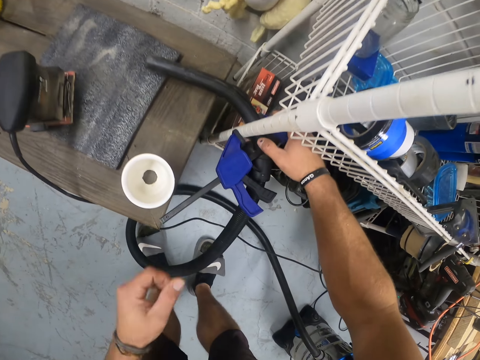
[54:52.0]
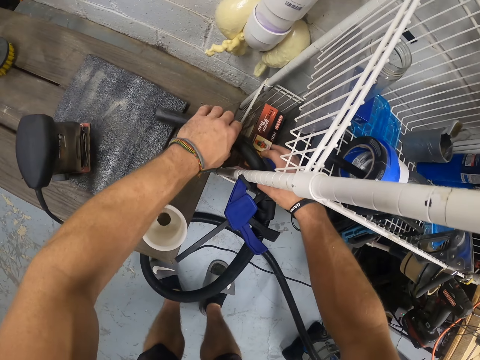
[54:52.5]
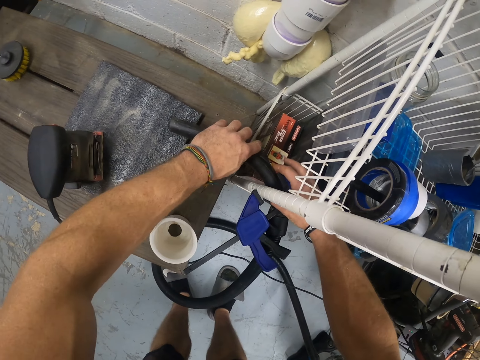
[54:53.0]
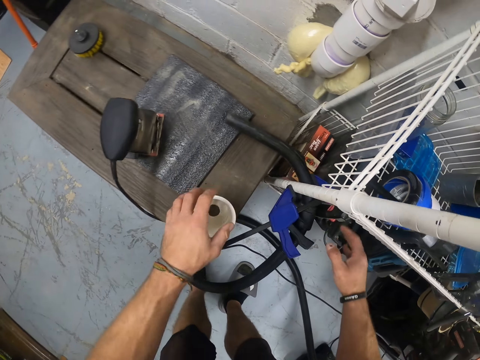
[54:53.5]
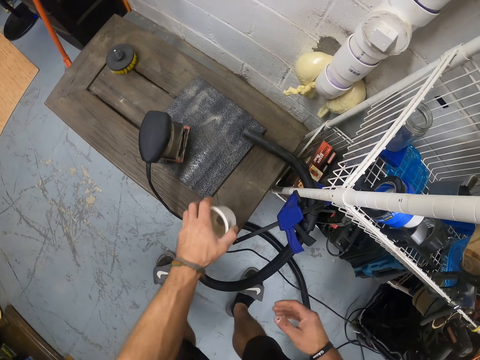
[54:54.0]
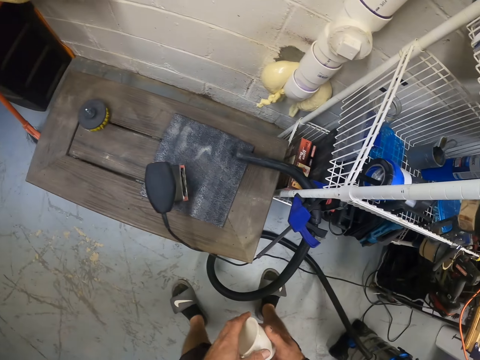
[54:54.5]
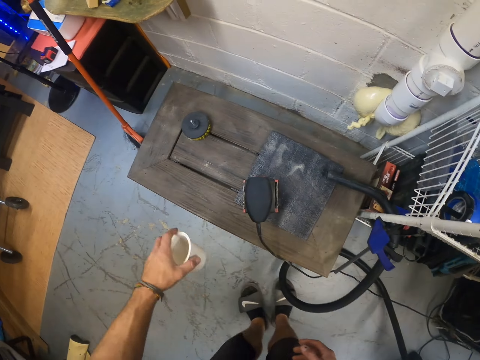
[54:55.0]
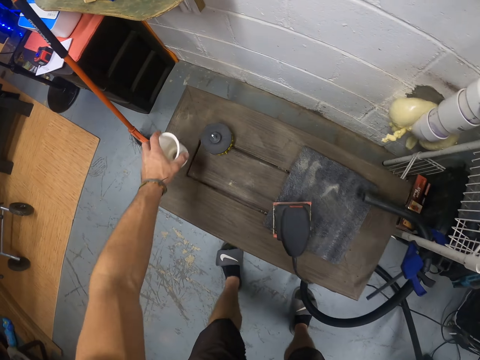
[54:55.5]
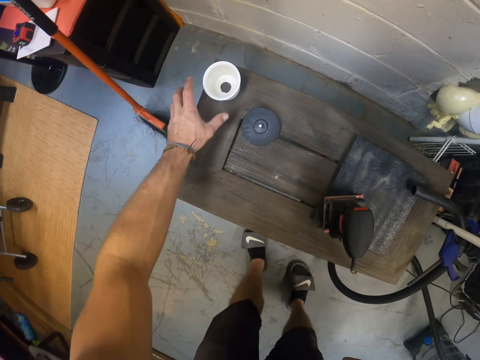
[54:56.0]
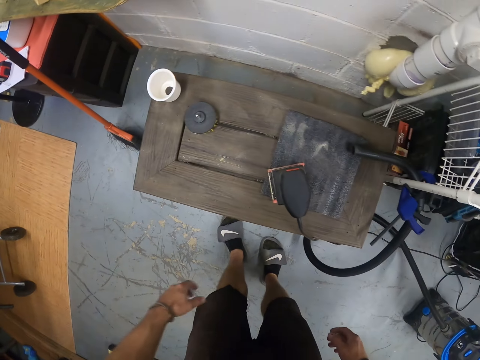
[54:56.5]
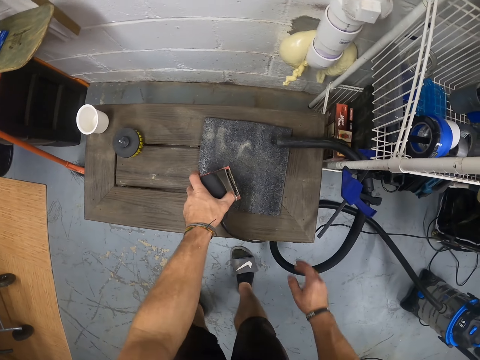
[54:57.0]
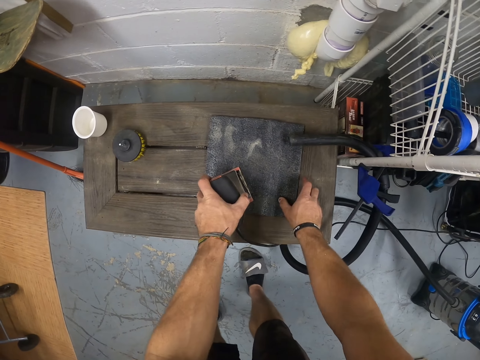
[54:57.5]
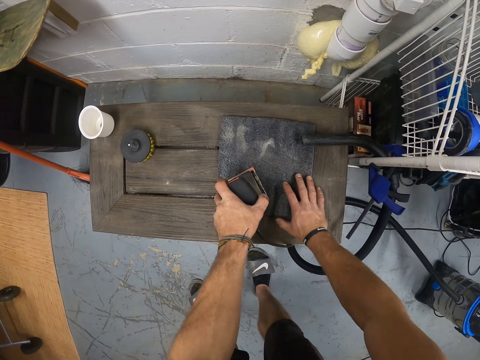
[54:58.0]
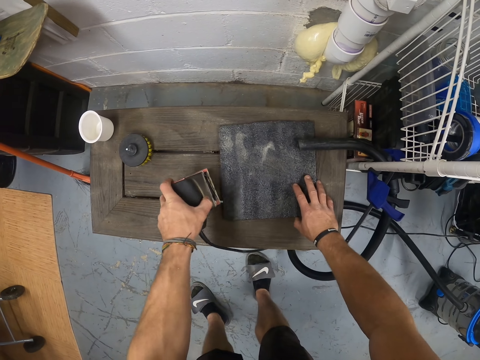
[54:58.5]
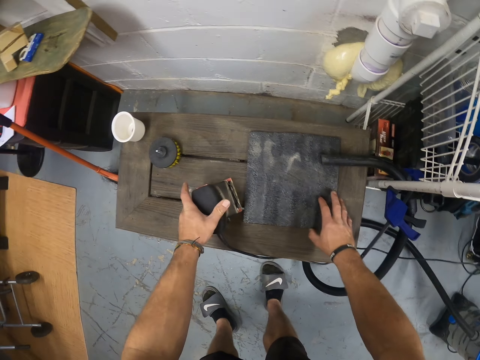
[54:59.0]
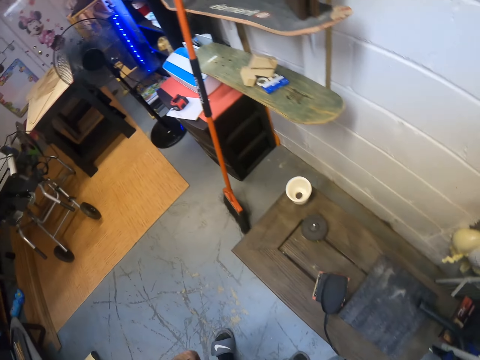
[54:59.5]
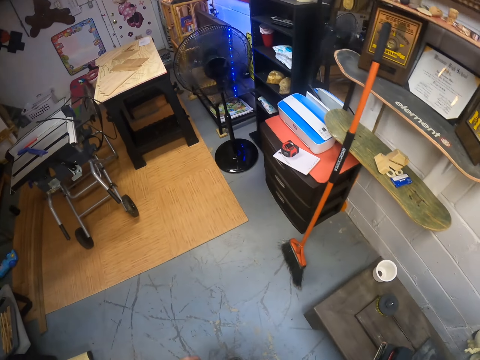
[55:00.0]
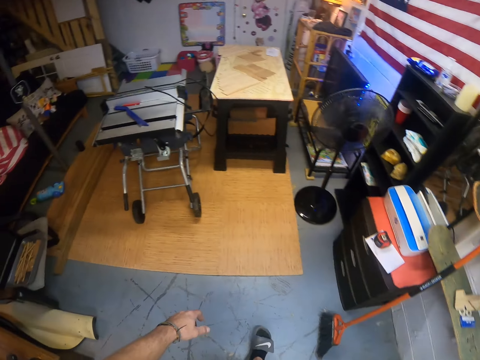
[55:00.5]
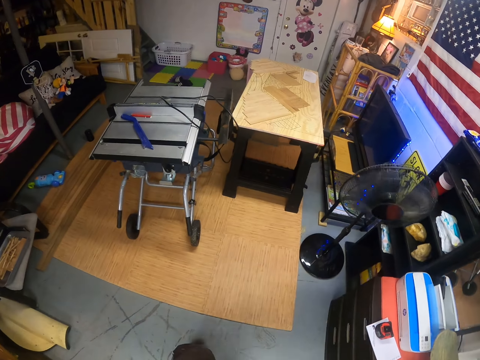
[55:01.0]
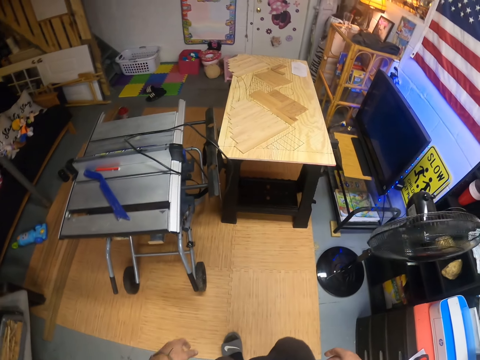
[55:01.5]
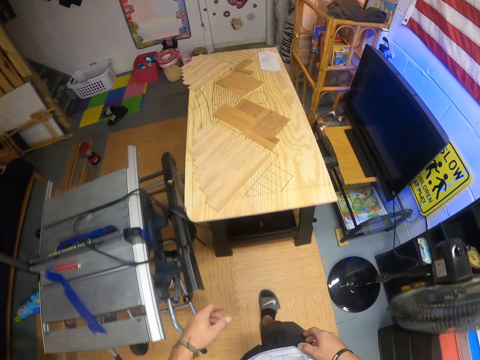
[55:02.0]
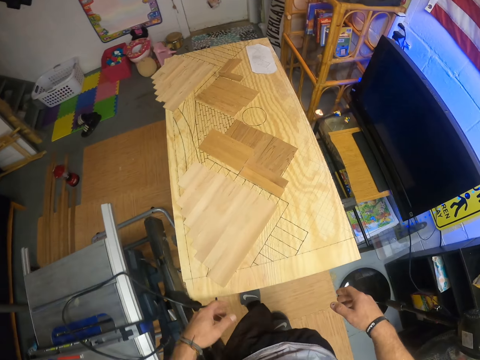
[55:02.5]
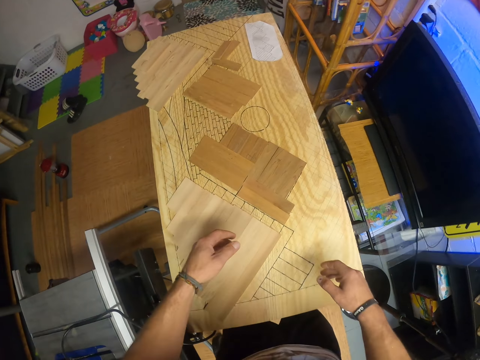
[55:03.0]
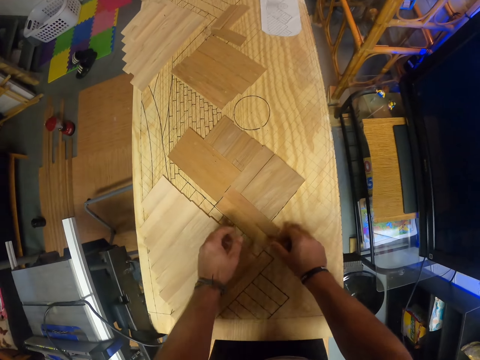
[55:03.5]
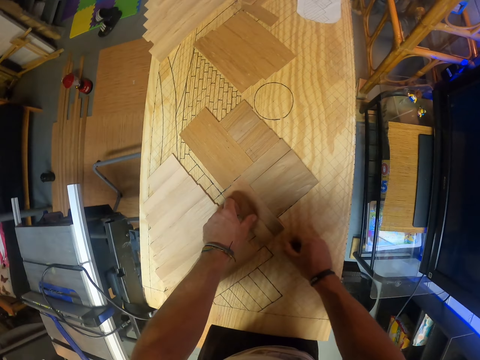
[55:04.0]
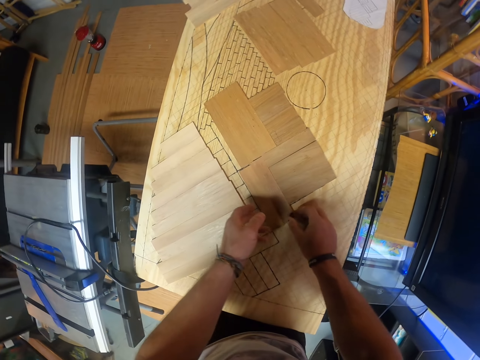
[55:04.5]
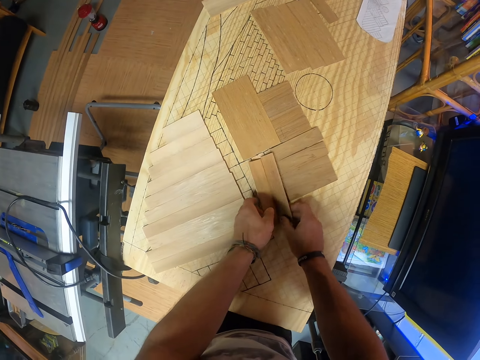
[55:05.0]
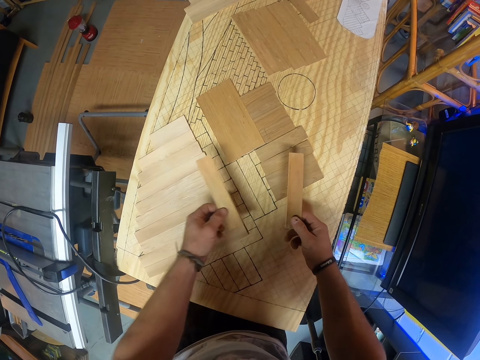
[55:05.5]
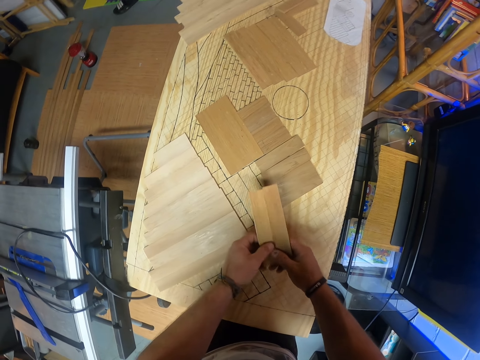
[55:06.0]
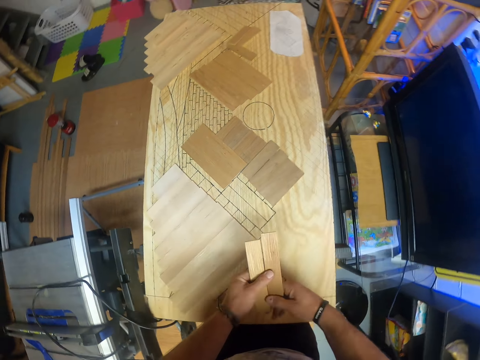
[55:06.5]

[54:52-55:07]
The camera wearer holds the hose pipe with his right hand. He adjusts the clamp tool with his right hand. He adjusts the dust collector pipe with his left hand. He picks a cup from the table with his left hand. He holds the cup with both hands. He holds the cup with his left hand. He moves around. He drops the cup on the table with his left hand. He holds an electric planer on the sandpaper grit with his left hand. He adjusts the sandpaper grit on the table with his right hand. He lifts the electric planer with his left hand. He drops the electric planer on the table with his left hand. He moves around. He holds cardboard from the table. He picks a piece of wood from the workbench with his right hand and picks another piece of wood from the workbench with his left hand.

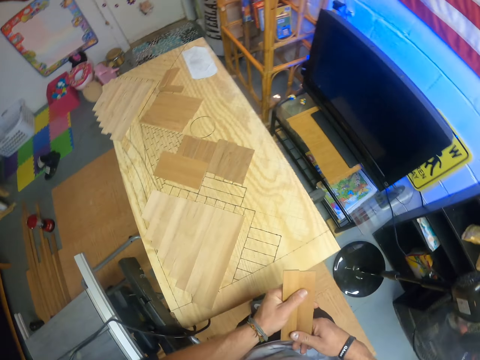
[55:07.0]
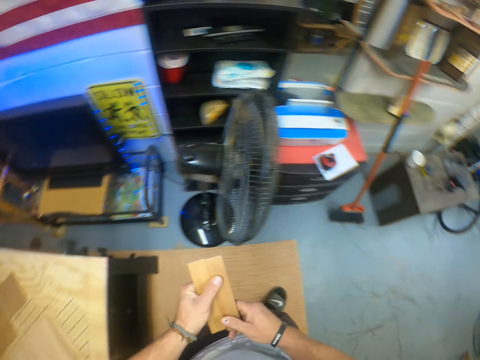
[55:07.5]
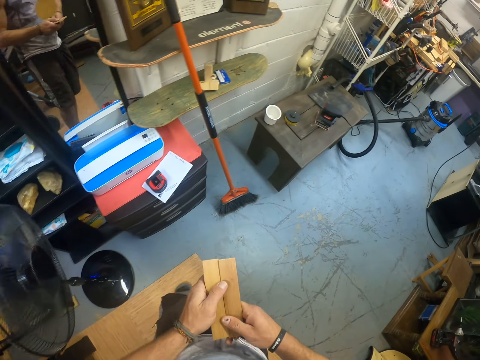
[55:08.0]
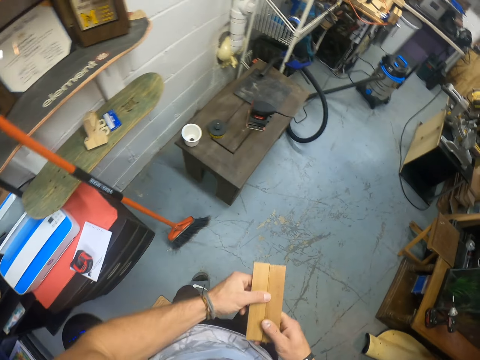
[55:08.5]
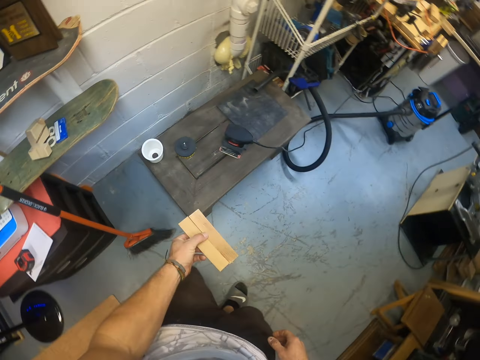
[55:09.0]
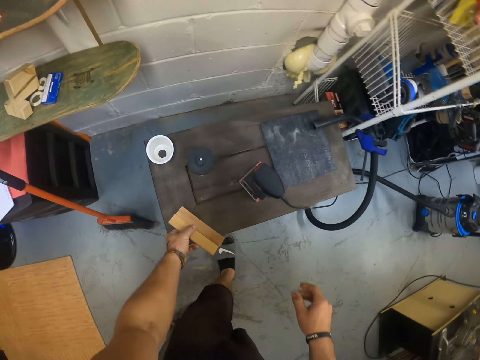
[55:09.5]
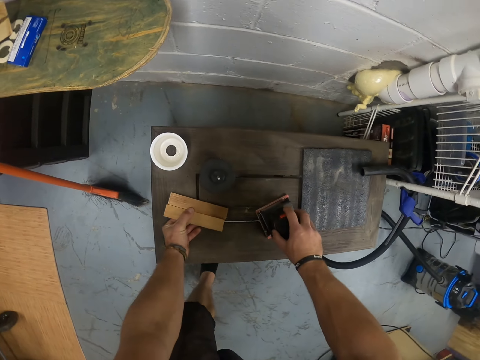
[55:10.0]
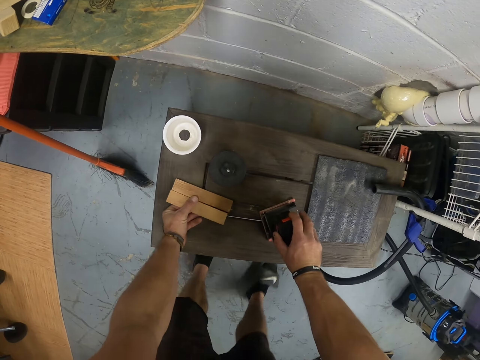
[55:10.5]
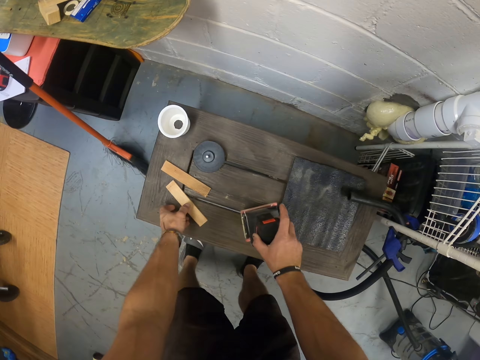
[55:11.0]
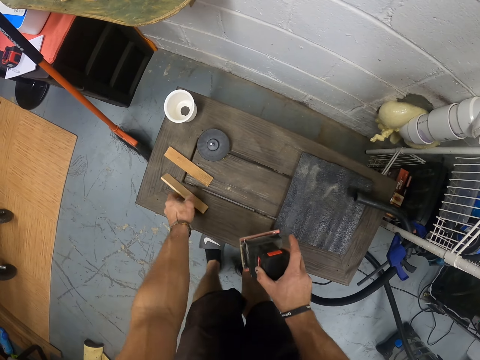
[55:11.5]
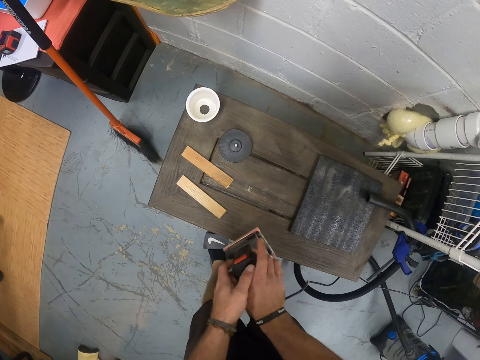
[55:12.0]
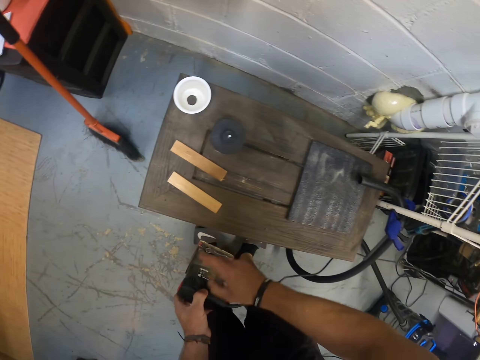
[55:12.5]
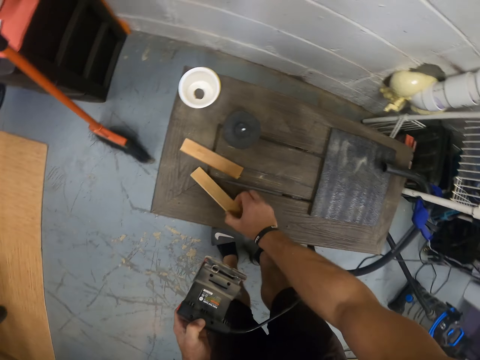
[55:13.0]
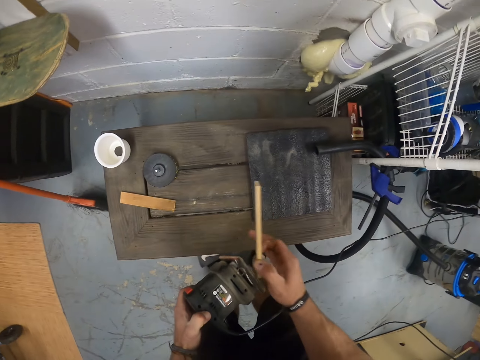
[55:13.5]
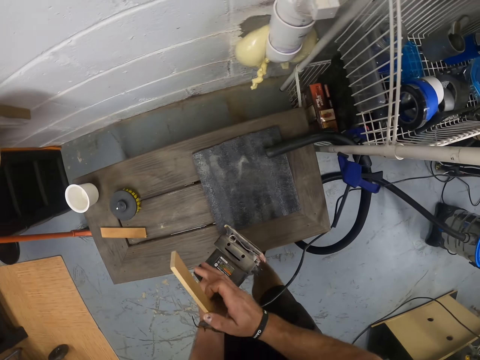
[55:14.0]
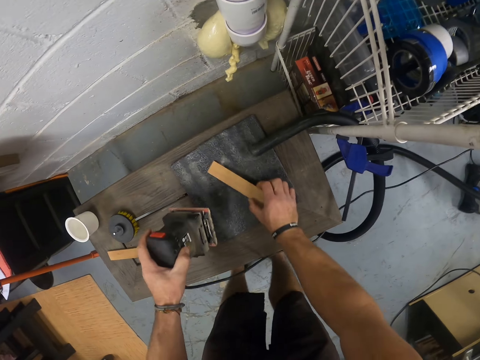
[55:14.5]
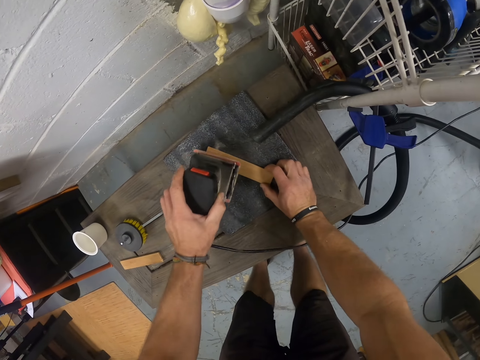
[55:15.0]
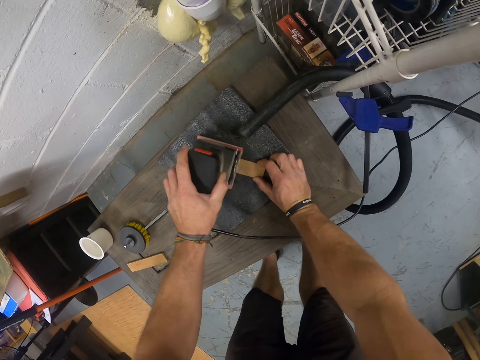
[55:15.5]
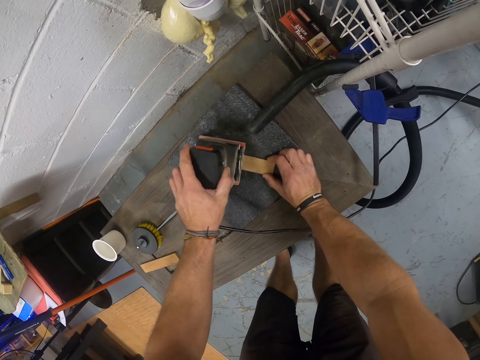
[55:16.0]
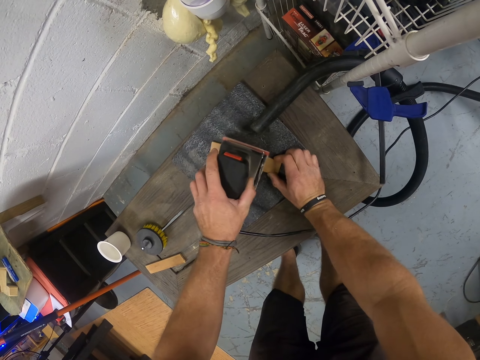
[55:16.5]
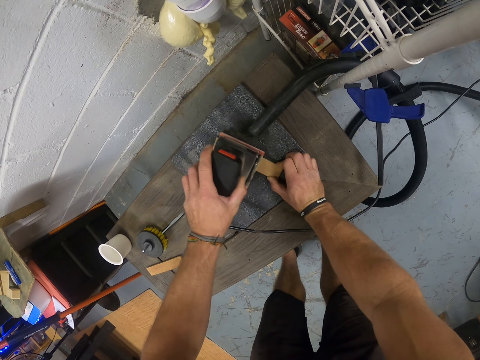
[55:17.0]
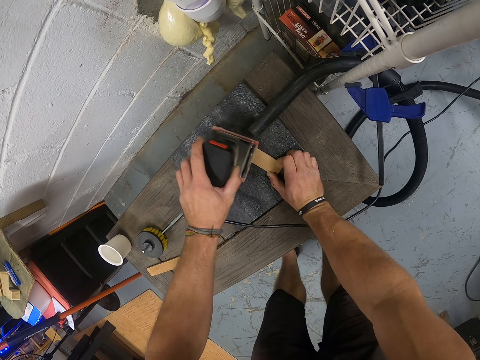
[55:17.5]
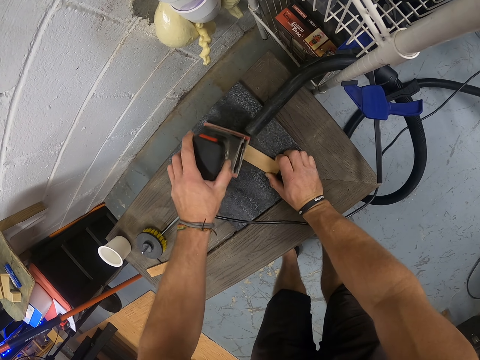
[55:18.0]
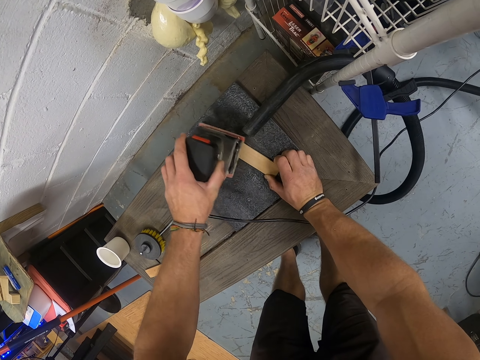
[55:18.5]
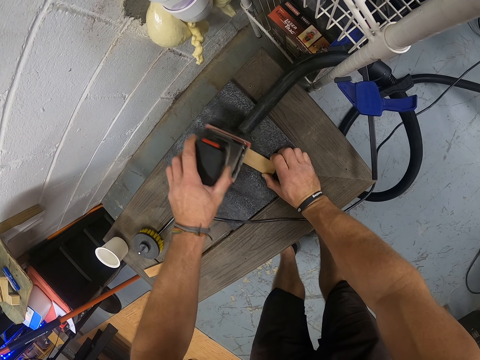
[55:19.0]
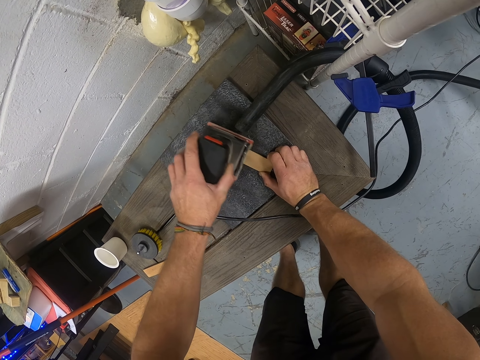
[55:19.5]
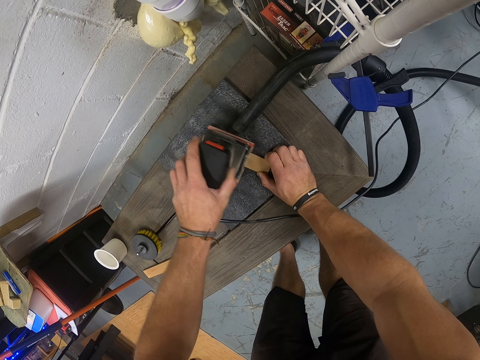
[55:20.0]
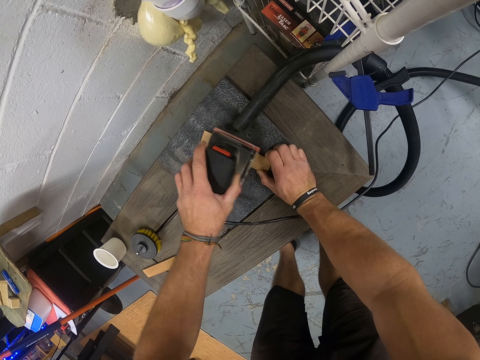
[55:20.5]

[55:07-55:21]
The camera wearer moves around. He transfers the piece of wood from his right hand to his left hand. He drops the piece of wood on the table with his left hand. He presses a button on the electric planer with his right hand. He drops the piece of wood on the table with his left hand. He picks the electric planer from the table with his right hand. He adjusts the piece of wood on the table with his left hand. He transfers the electric planer from his right hand to his left hand. He picks the piece of wood from the table with his right hand. He places the piece of wood on the sandpaper grit with his right hand. He smoothens the piece of wood on the sandpaper grit with the electric planer in his left hand. He places something on the piece of cardboard.
